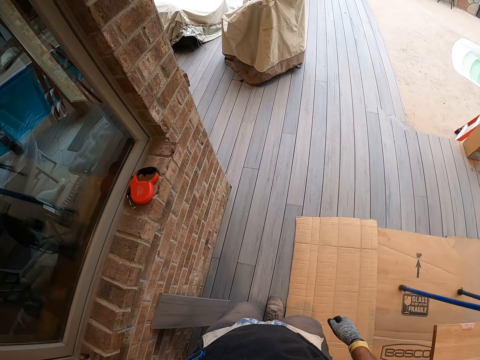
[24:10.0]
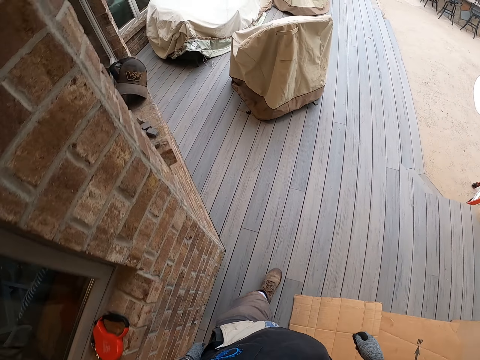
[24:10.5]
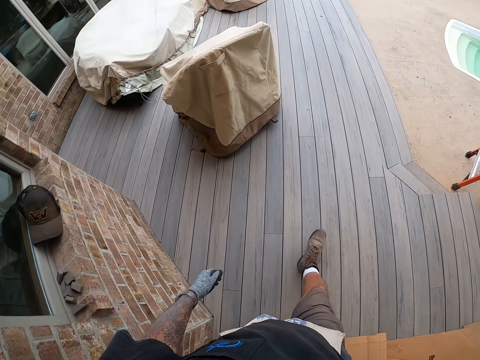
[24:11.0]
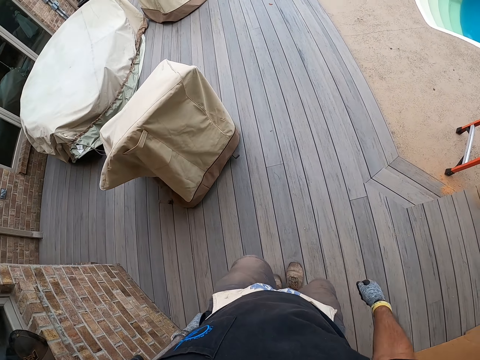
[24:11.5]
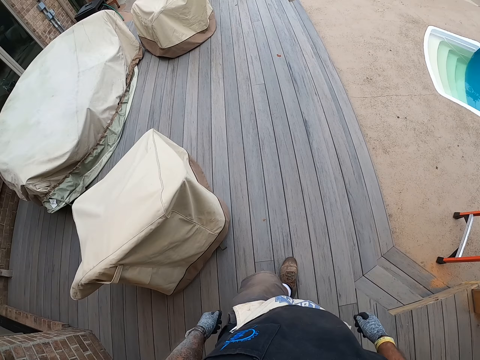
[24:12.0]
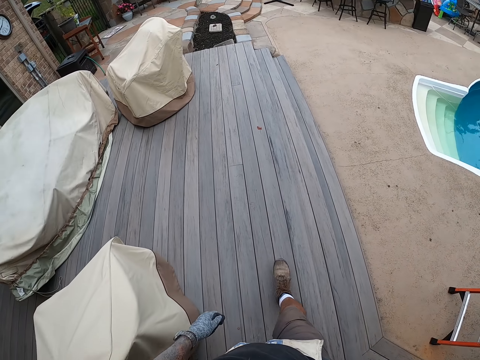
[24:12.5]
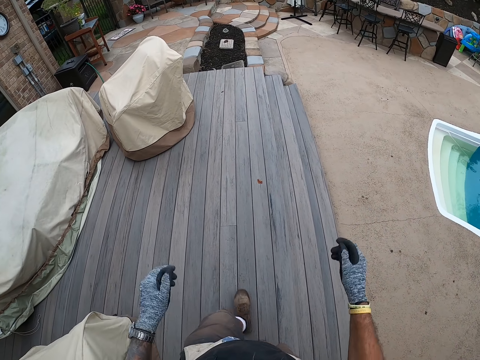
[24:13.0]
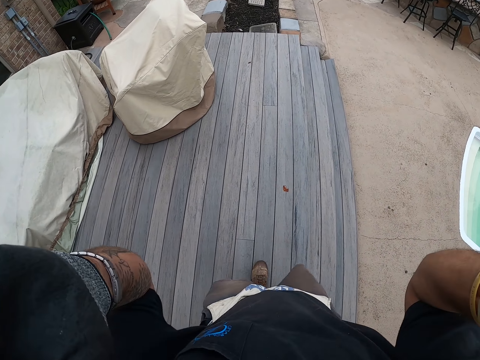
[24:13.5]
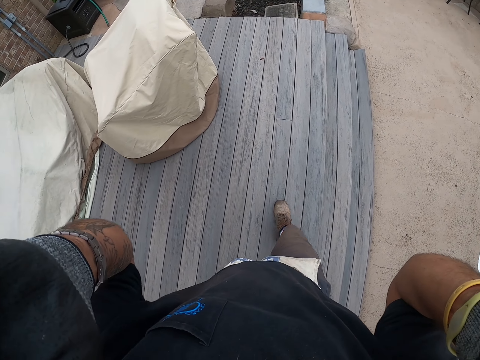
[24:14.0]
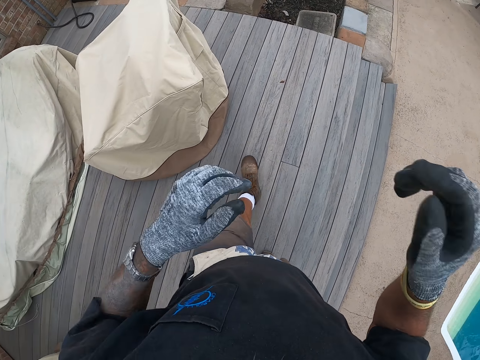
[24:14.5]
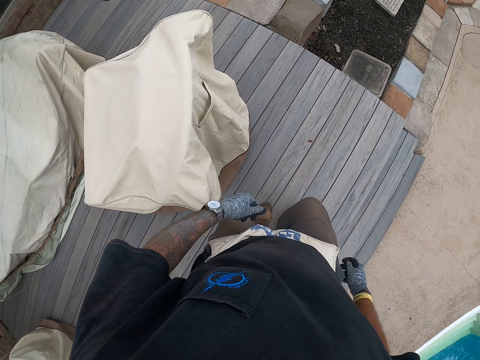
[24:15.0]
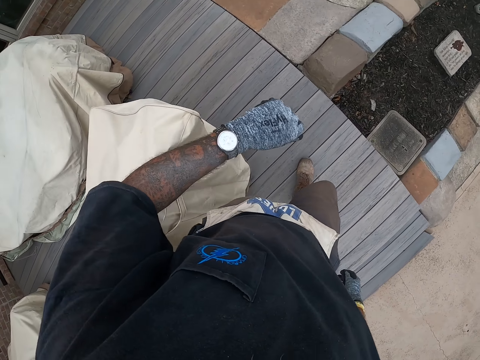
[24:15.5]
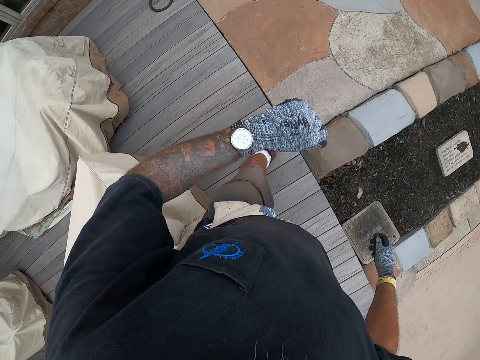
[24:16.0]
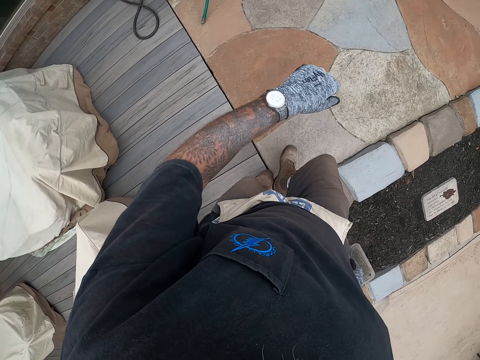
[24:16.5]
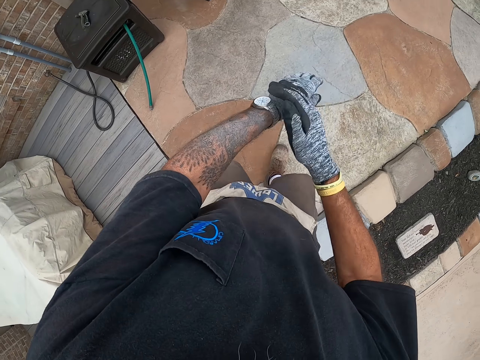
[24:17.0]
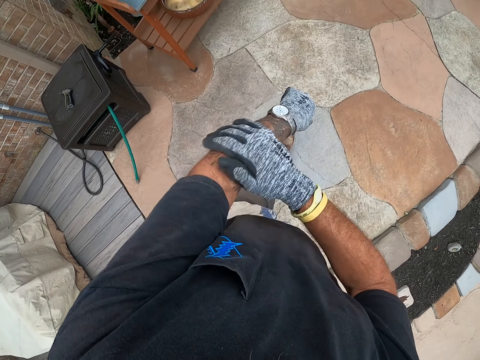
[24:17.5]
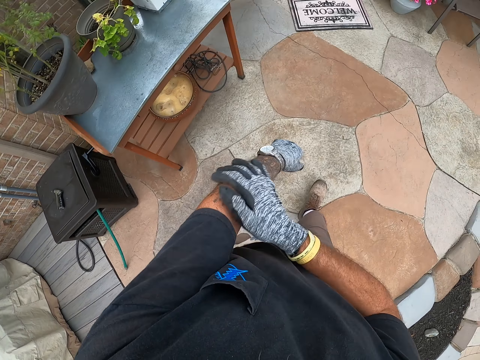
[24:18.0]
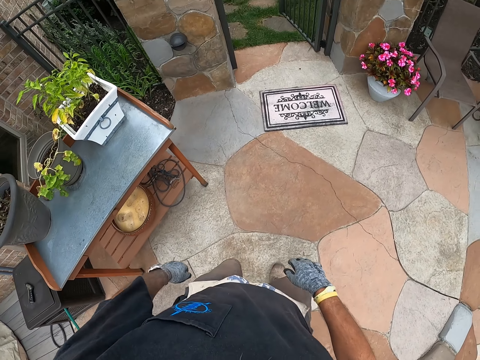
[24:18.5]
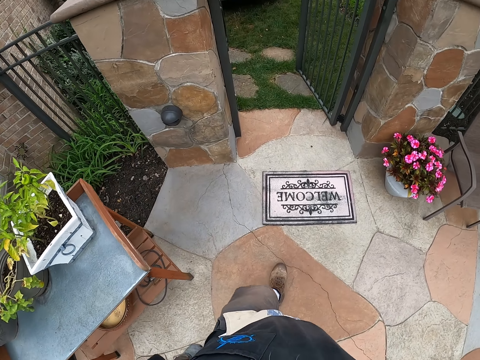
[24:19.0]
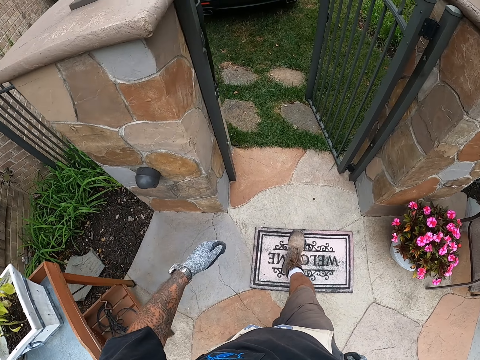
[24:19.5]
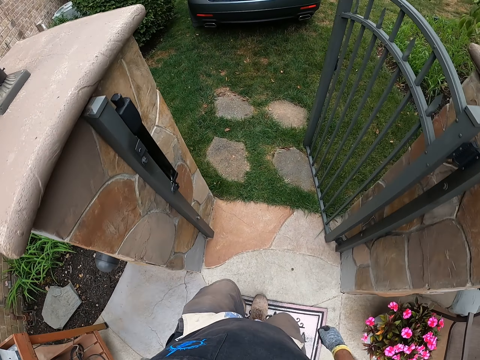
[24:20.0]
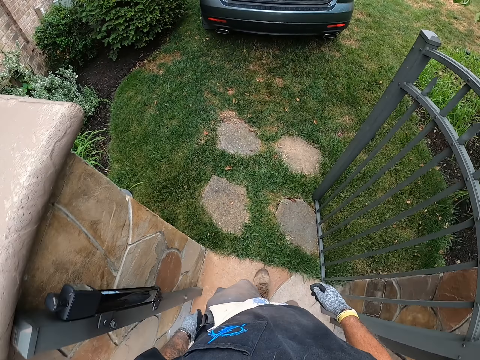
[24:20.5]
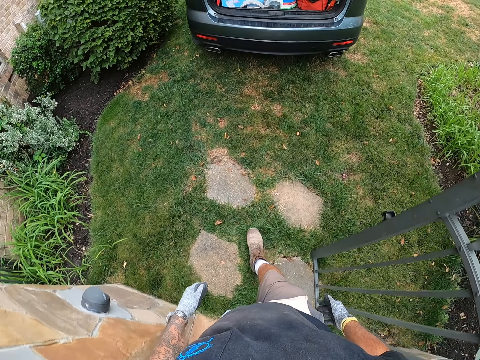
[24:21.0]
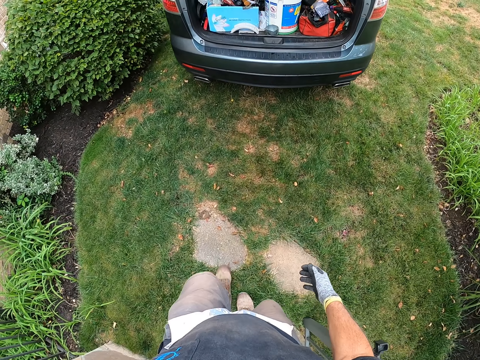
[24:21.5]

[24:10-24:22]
The camera wearer handles a camera. They look at their watch. They walk on the pathway. They wipe the left hand.

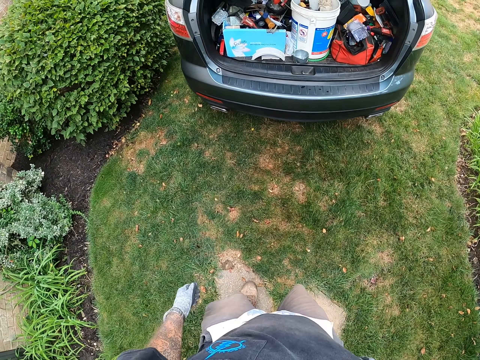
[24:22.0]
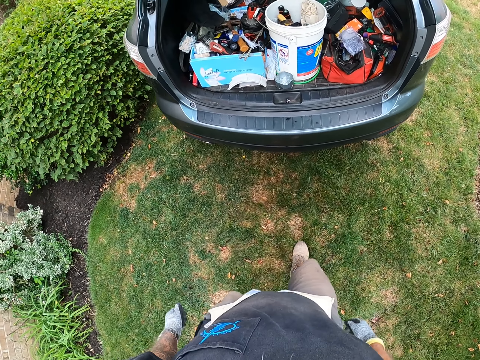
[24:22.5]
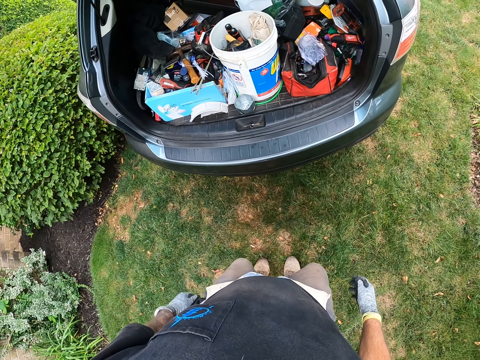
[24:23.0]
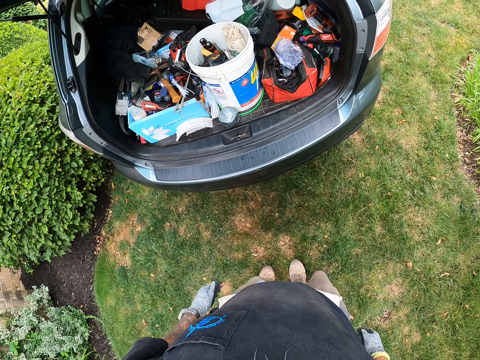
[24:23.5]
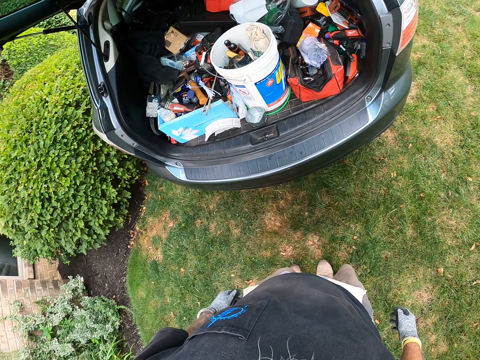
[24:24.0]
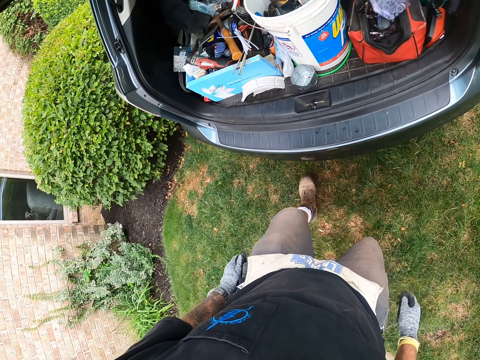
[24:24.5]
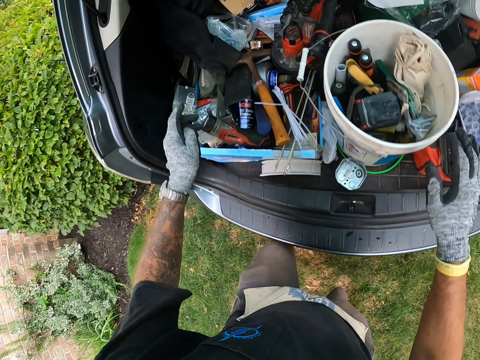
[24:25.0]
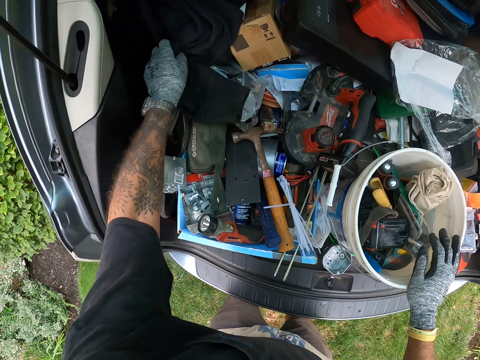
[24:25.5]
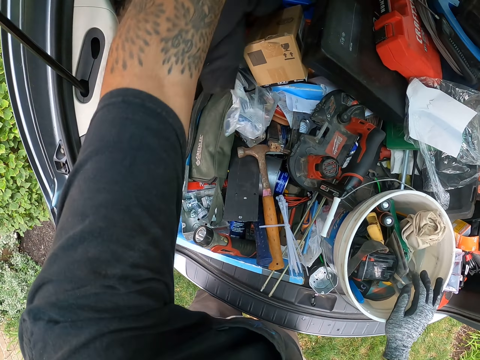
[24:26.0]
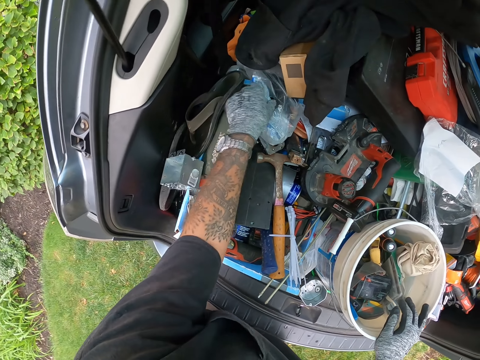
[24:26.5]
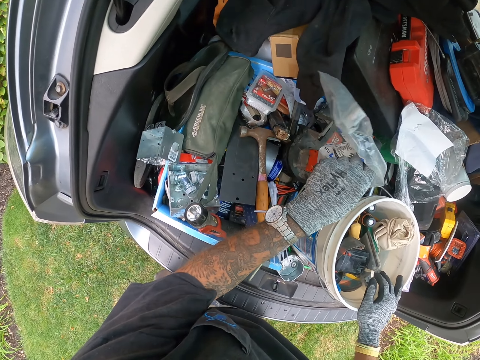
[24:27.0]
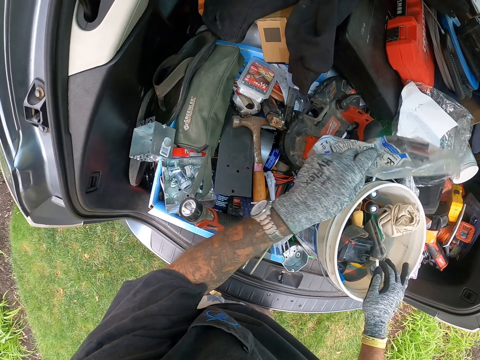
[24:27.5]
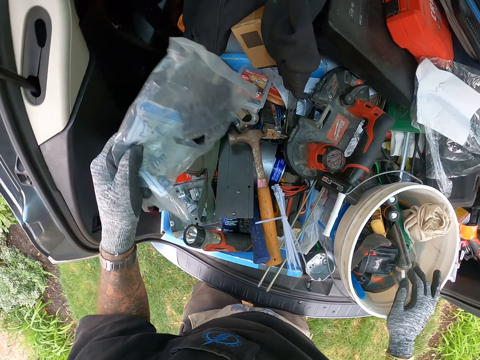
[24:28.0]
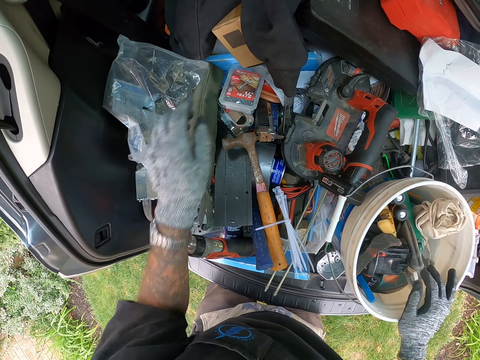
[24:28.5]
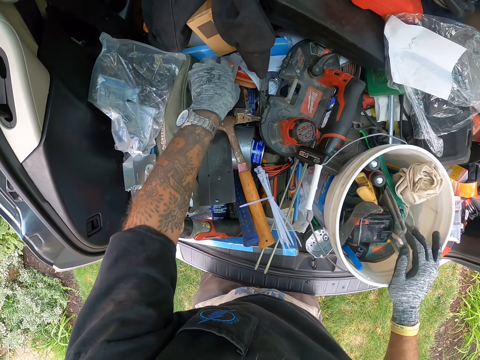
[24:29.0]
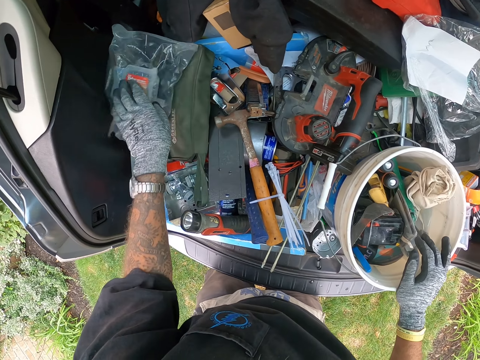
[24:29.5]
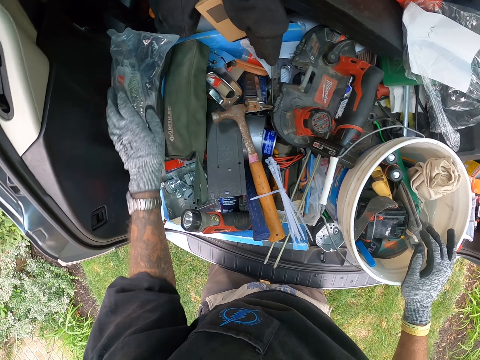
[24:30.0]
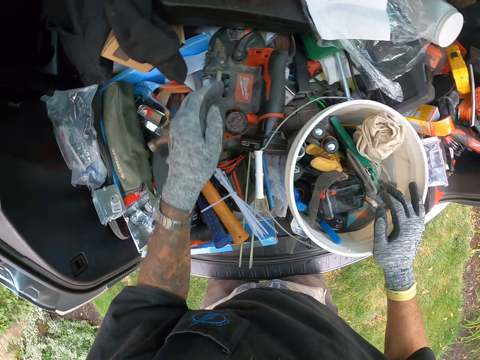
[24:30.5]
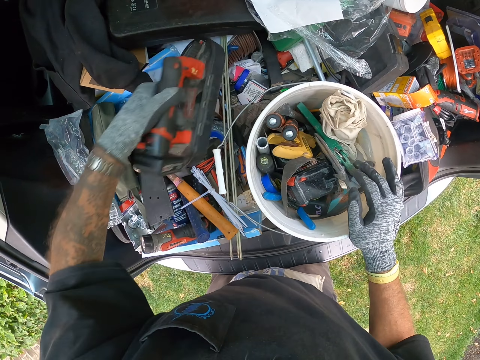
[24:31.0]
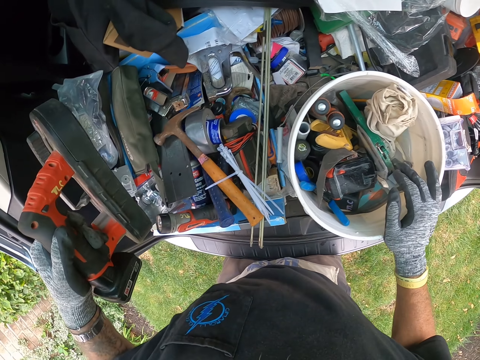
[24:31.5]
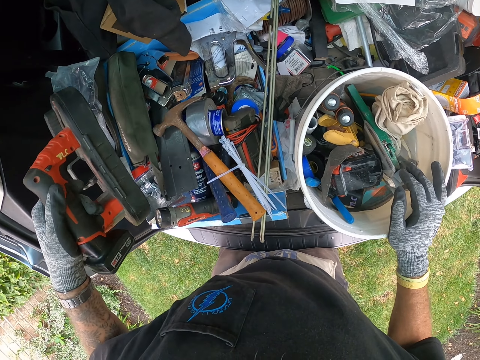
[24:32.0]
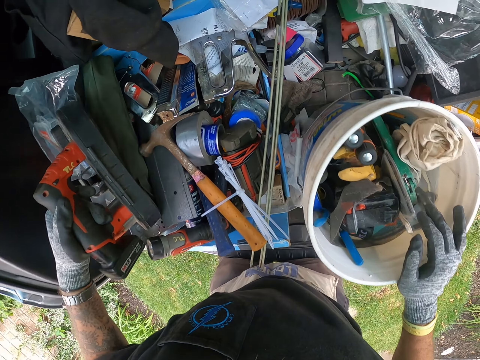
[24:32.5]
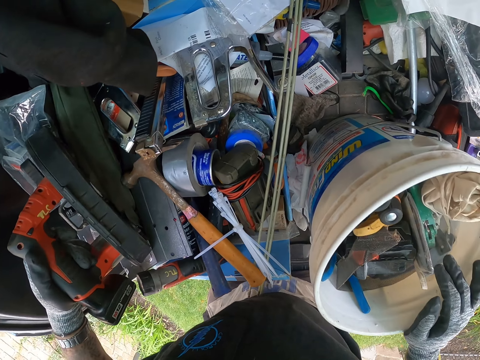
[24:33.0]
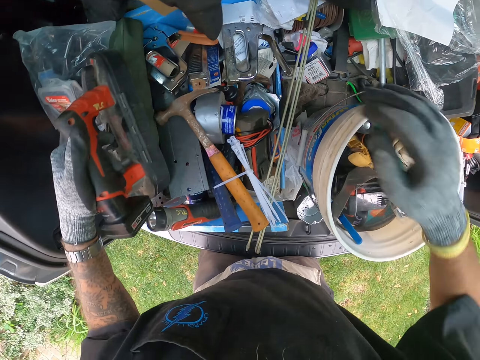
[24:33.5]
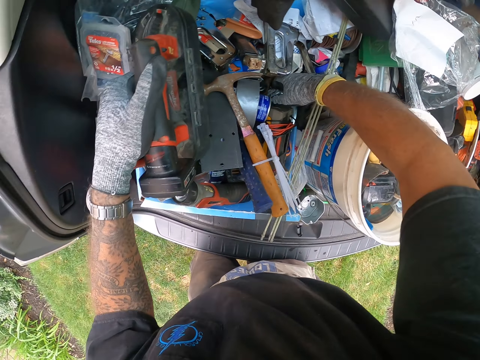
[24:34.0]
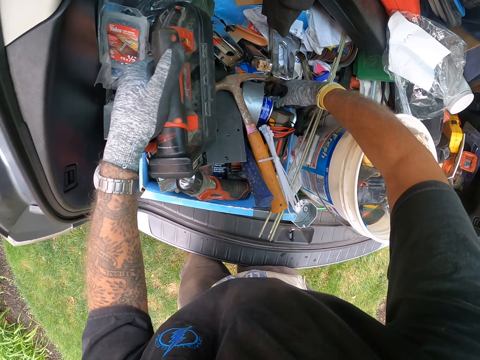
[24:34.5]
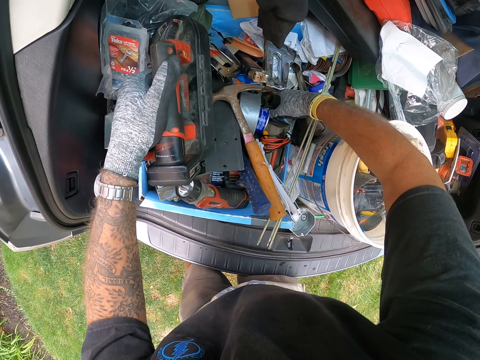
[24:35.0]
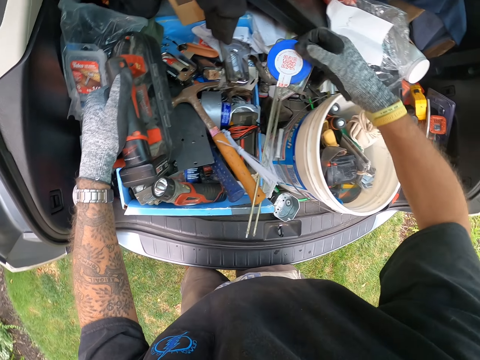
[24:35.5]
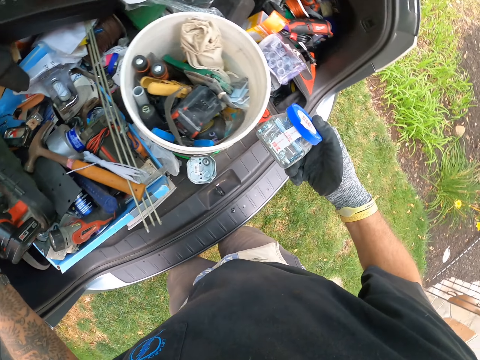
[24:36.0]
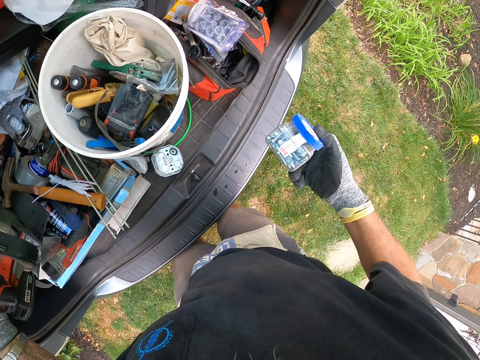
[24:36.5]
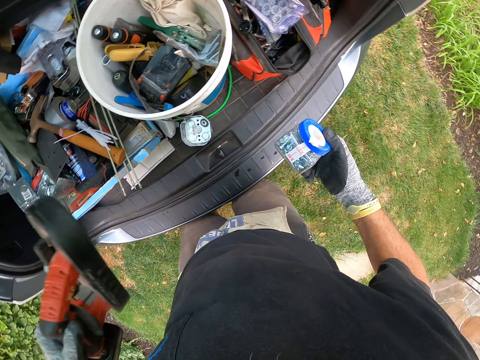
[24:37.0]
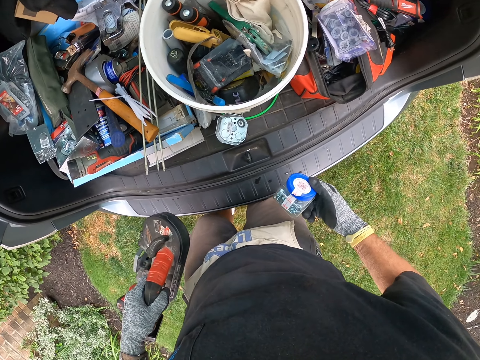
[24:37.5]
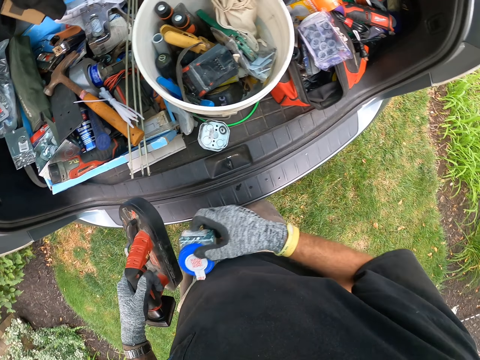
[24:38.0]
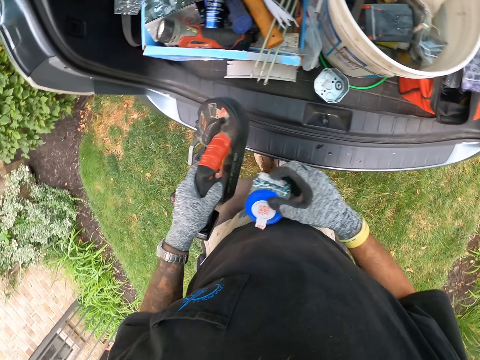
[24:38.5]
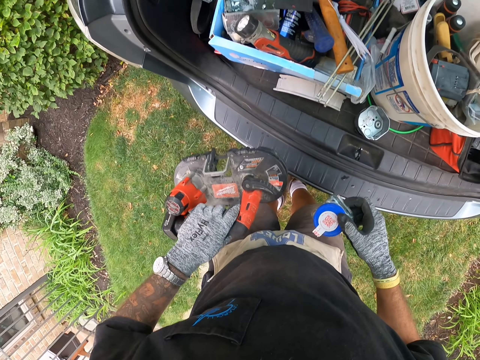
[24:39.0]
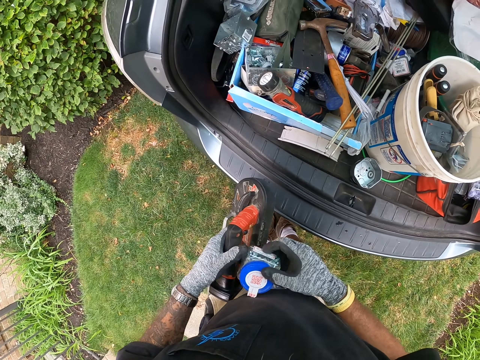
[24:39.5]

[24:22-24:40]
The camera wearer looks around the lawn. They stand. They move the cloth in the trunk. They hold the plastic bag, move the polythene bag and place the plastic bag in the trunk. They pick up the screw case and place the screw case in the trunk. They pick up a sander. They pick up the screw tin.
